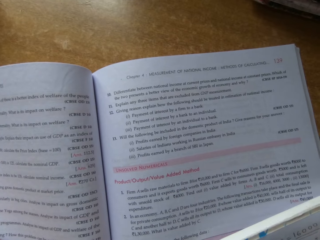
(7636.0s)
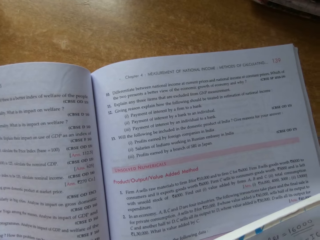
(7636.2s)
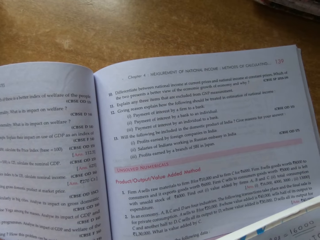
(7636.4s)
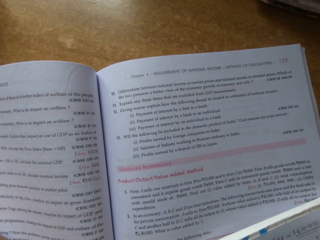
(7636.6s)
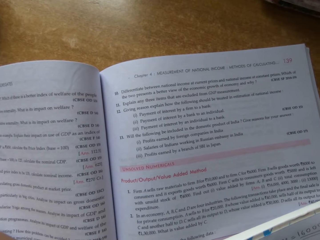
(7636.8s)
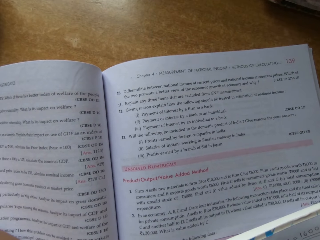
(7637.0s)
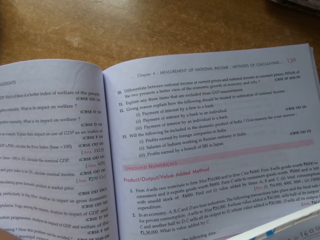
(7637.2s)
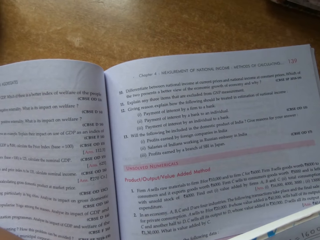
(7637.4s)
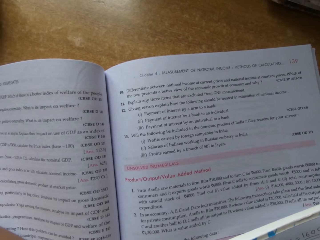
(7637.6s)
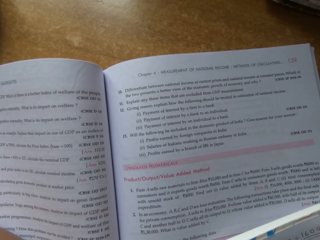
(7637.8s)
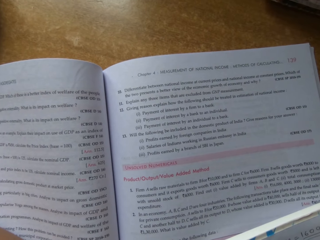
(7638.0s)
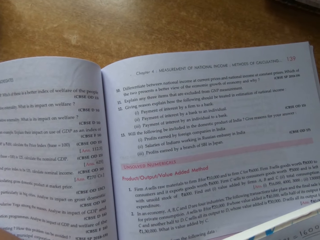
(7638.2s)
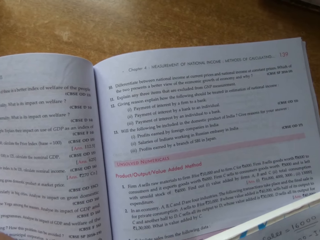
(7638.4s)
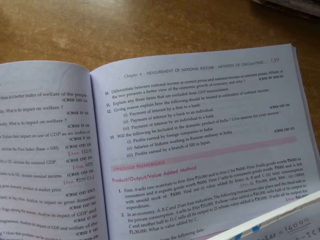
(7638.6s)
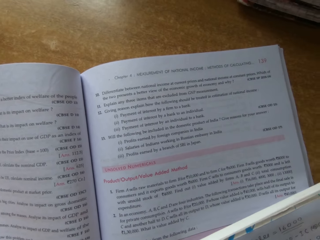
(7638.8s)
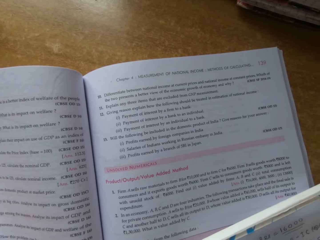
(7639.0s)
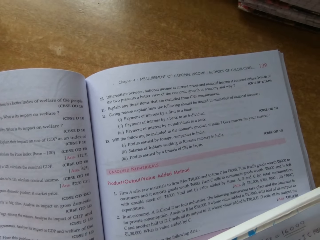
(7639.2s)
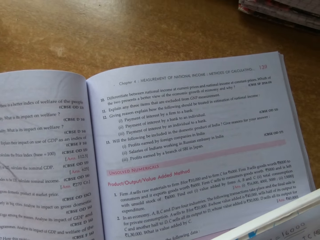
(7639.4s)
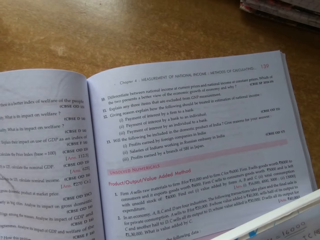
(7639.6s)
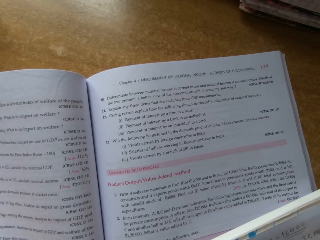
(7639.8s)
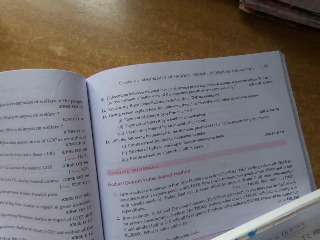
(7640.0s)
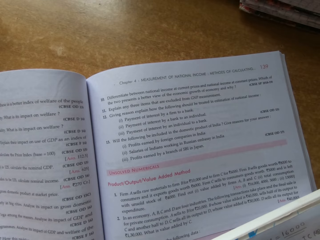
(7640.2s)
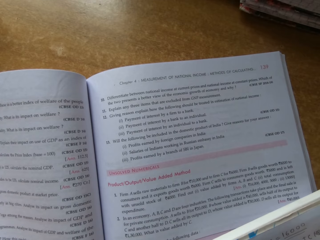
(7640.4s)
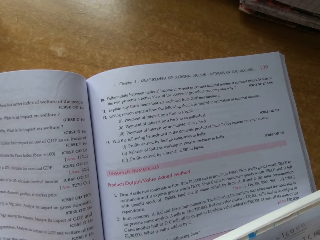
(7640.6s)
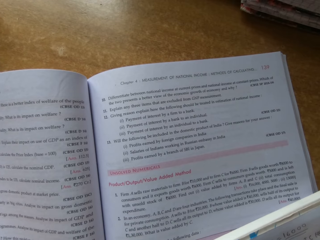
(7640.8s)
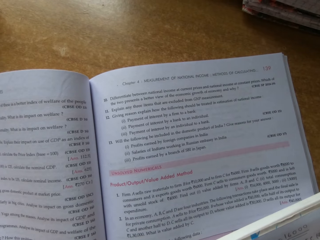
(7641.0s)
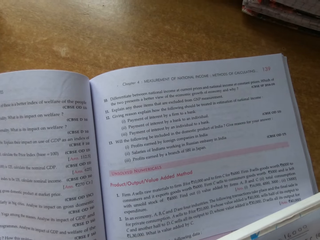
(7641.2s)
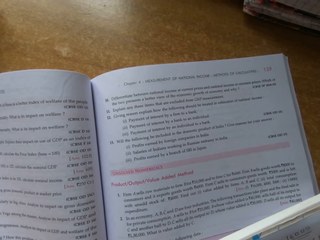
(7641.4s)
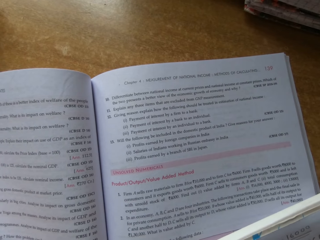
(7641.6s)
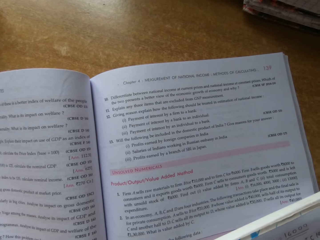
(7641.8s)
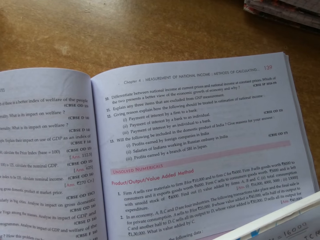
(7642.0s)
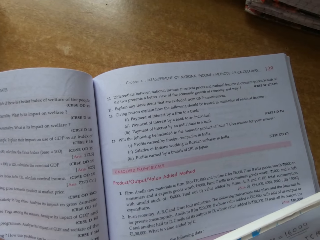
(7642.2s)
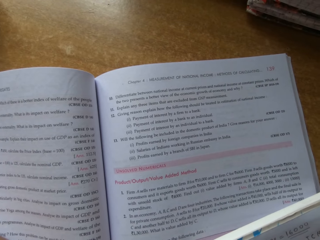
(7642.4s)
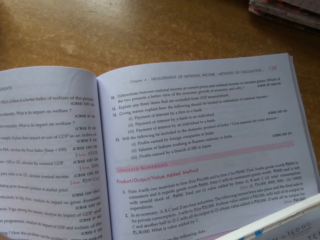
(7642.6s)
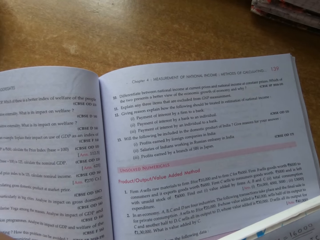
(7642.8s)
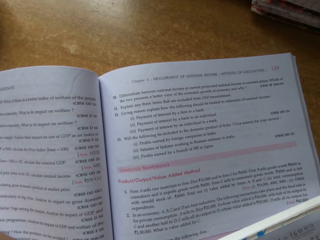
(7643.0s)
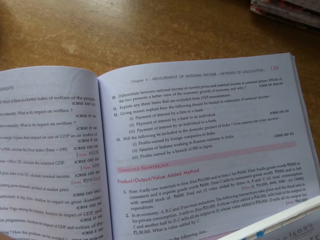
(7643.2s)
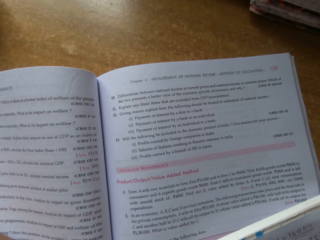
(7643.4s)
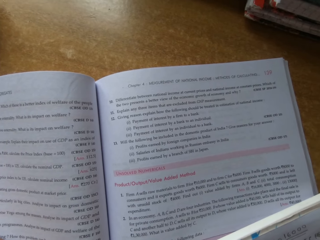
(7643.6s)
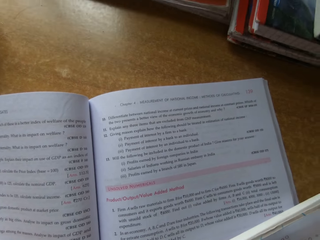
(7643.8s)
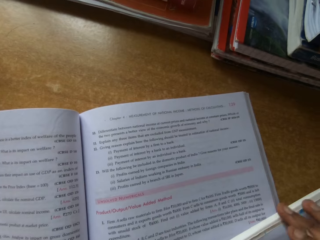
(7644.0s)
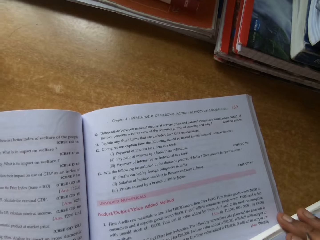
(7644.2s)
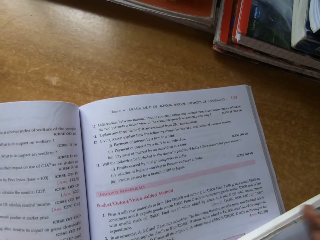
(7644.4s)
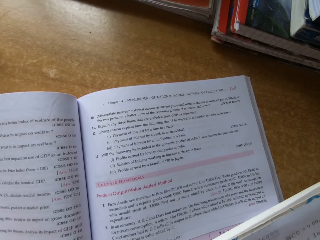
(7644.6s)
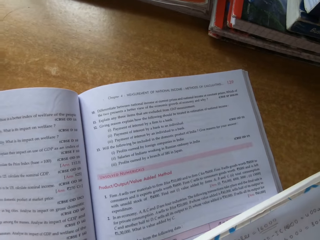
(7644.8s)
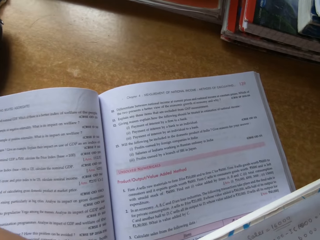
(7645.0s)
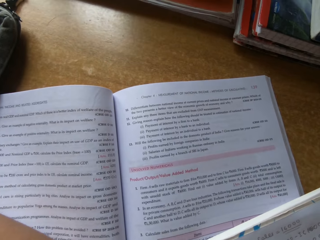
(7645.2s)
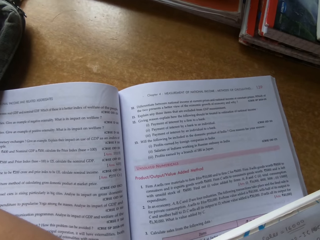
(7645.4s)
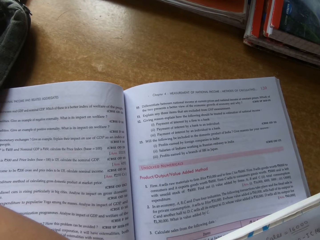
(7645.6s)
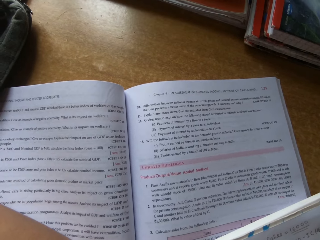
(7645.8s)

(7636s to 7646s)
The camera wearer stares at the book.

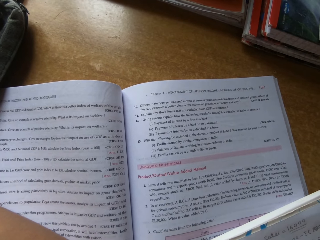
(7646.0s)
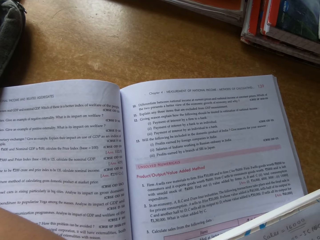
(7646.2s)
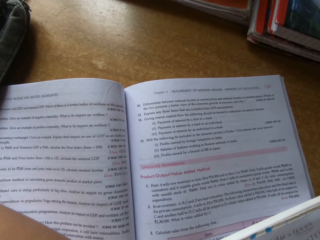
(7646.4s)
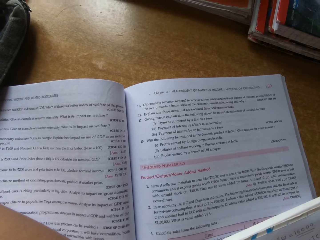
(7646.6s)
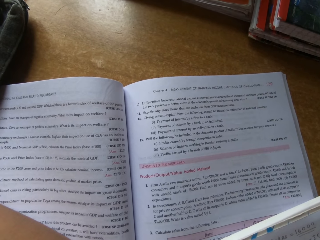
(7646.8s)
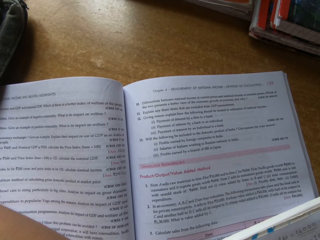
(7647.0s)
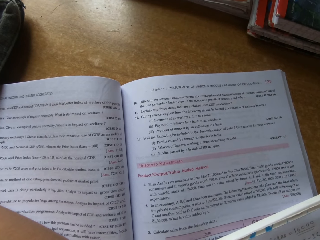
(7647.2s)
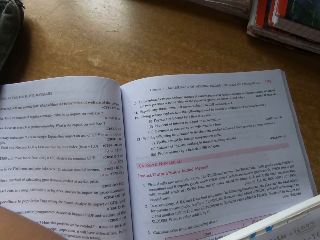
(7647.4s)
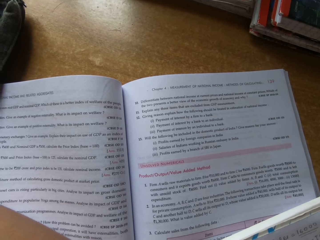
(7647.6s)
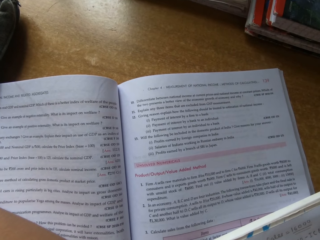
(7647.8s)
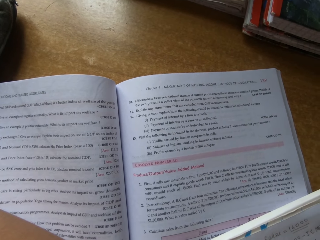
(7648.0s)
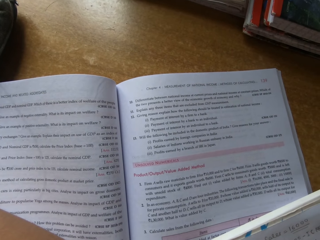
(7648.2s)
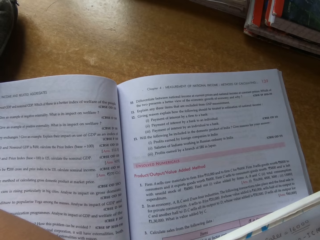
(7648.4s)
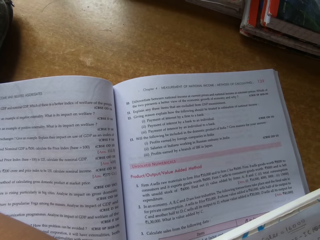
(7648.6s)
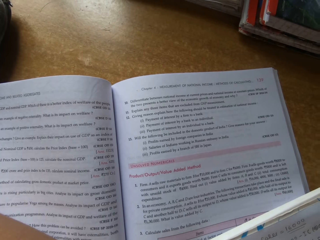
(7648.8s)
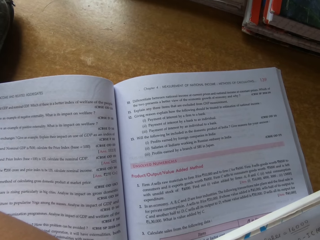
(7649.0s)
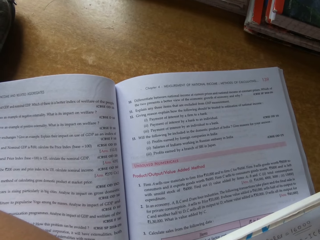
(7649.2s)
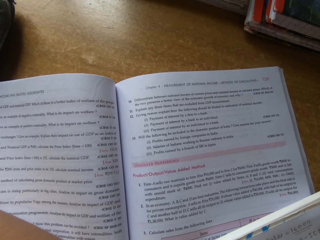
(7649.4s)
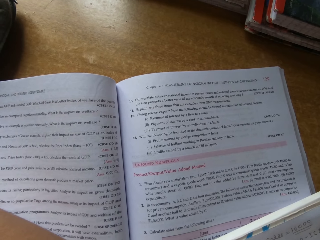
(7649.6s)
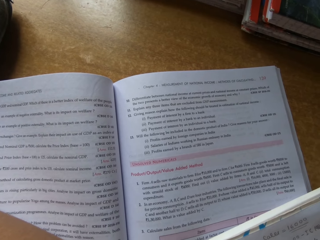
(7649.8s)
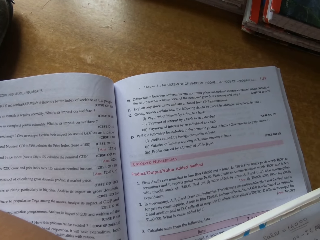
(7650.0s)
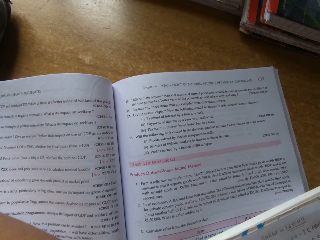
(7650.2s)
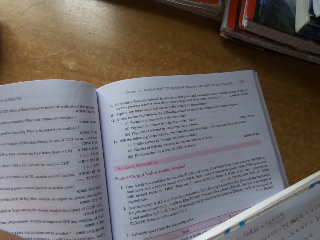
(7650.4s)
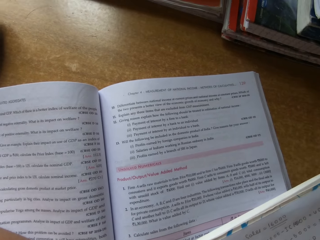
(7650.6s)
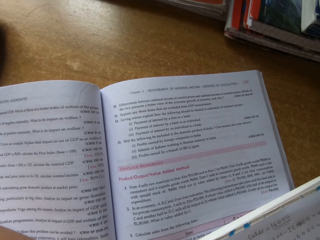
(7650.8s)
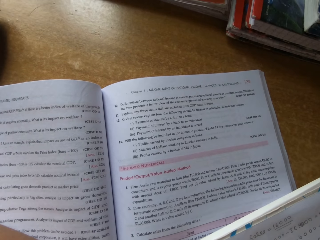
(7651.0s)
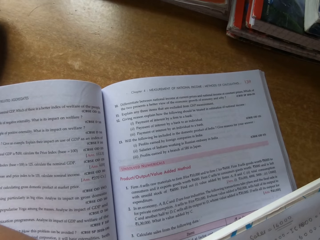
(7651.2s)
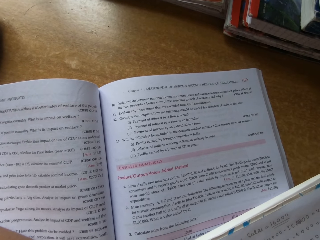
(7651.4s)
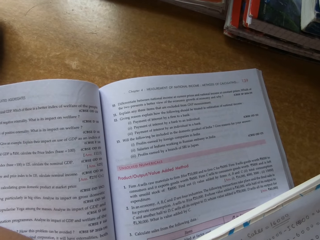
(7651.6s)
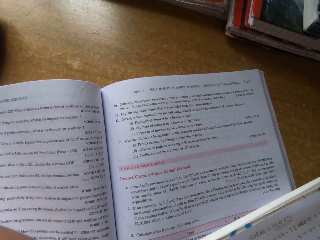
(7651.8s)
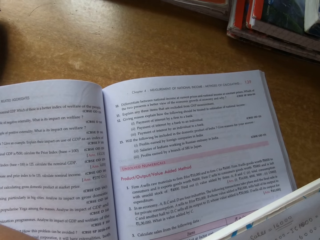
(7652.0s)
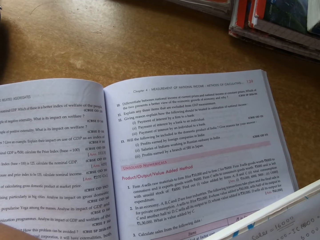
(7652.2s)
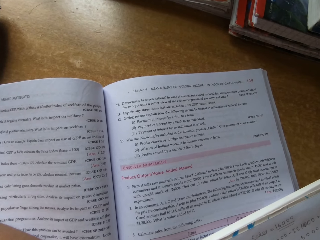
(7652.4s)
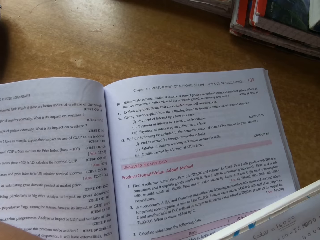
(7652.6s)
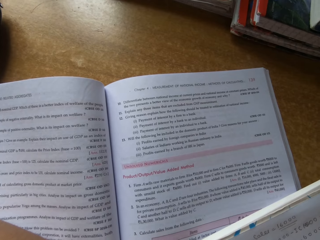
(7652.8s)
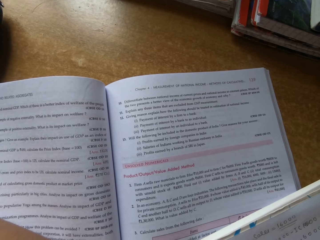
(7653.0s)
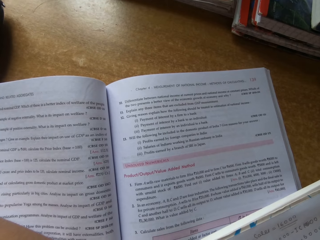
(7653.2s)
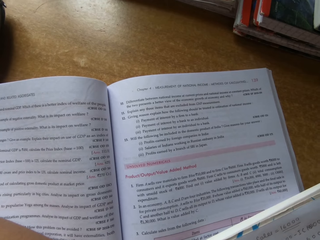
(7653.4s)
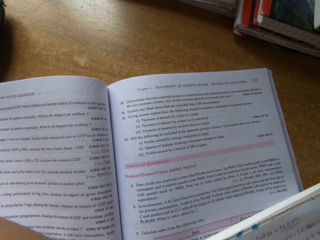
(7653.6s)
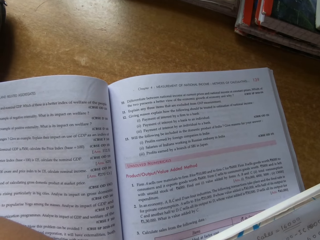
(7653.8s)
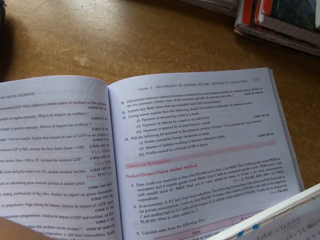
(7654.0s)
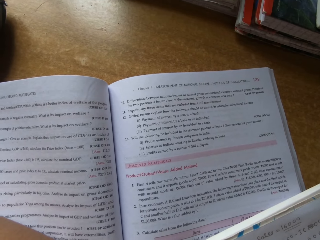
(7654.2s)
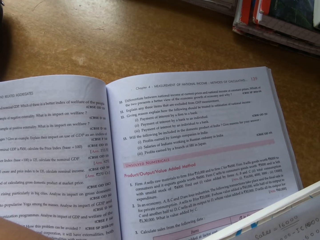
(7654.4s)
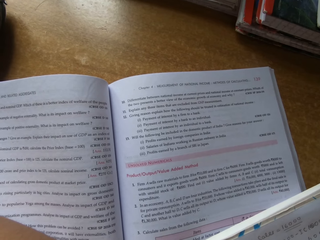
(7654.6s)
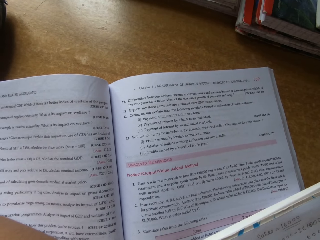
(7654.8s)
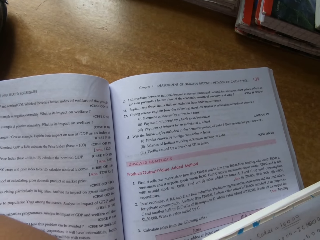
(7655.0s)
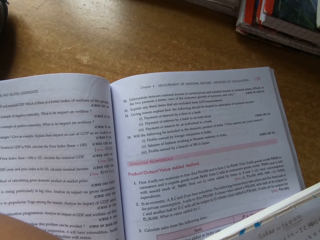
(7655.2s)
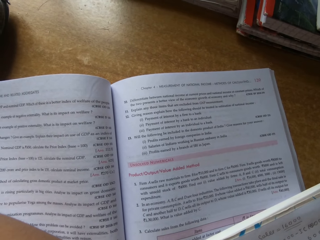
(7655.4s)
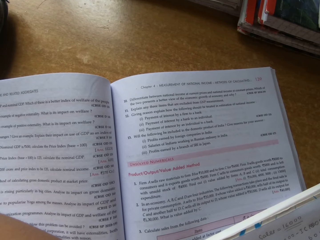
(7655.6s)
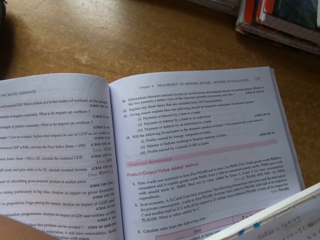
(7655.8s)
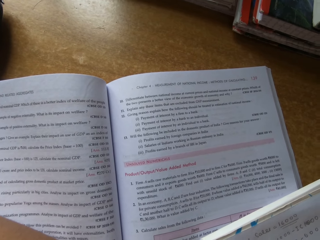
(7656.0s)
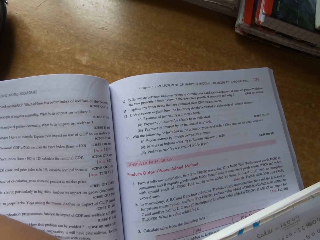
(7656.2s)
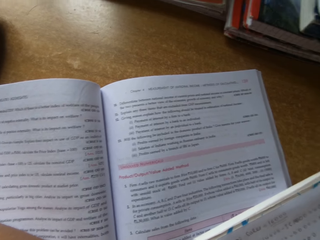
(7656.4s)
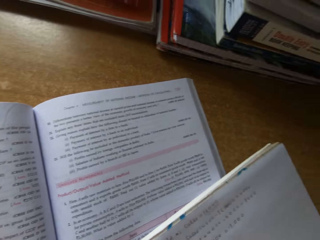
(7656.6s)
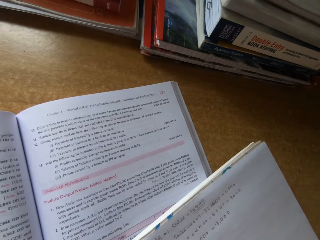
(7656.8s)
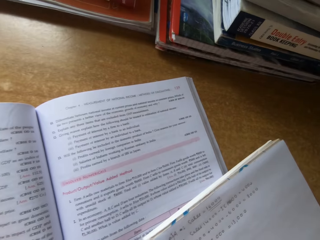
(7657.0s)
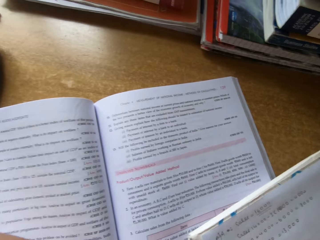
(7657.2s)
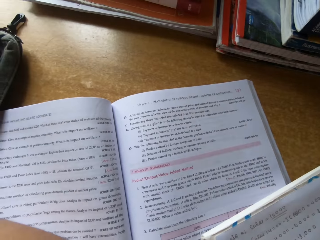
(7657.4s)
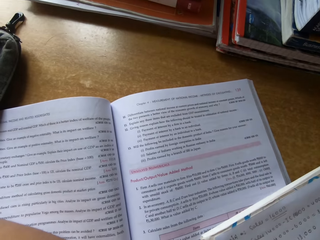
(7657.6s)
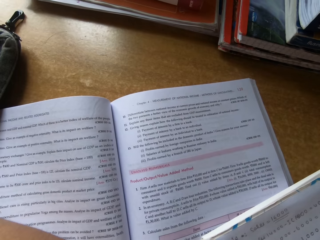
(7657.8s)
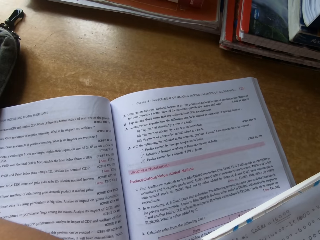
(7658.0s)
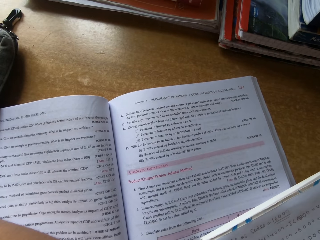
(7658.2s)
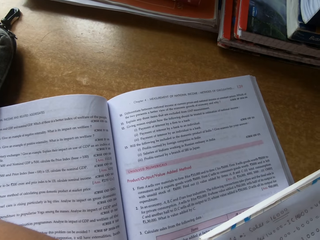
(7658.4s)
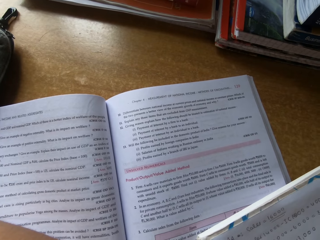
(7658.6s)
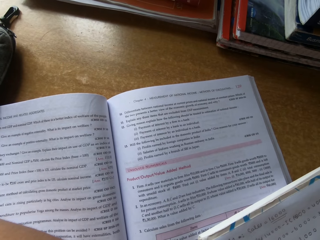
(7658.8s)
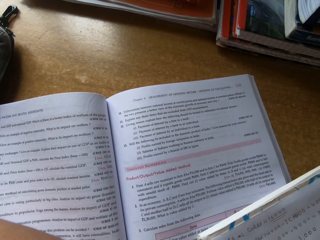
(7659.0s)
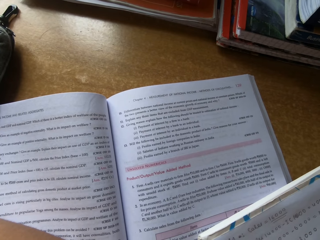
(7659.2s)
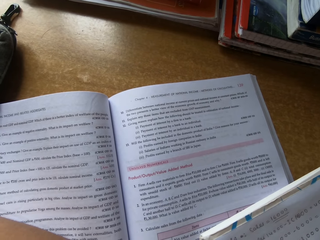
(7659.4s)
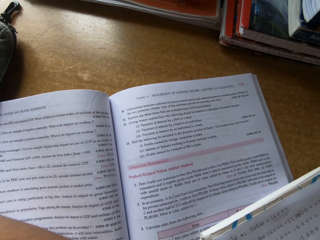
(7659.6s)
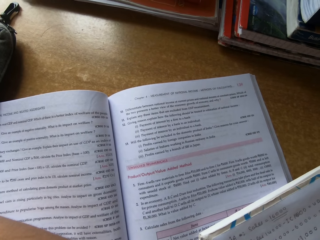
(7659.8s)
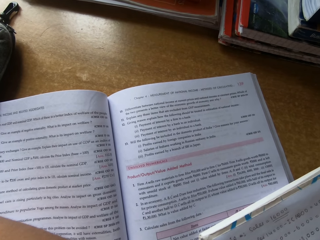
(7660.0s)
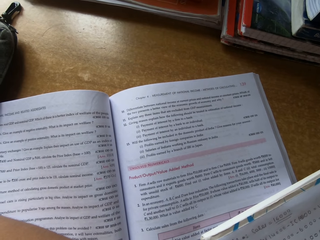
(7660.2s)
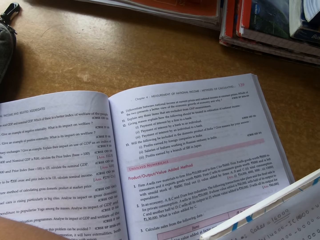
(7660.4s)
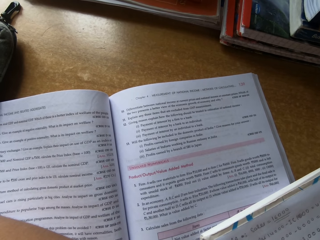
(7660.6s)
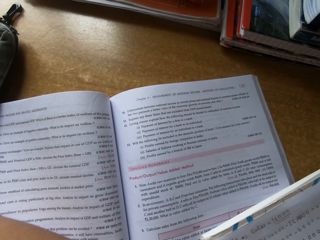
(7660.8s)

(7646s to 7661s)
The camera wearer writes on a book. They look around.
